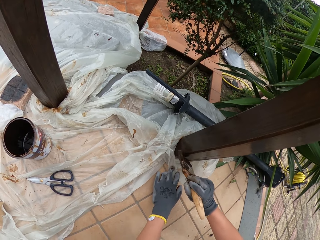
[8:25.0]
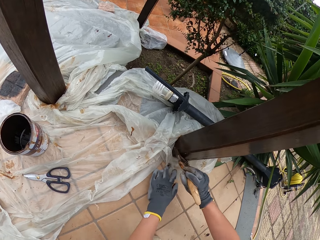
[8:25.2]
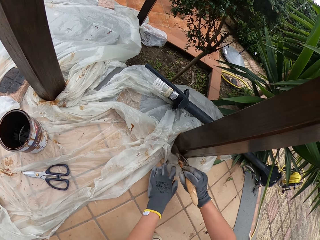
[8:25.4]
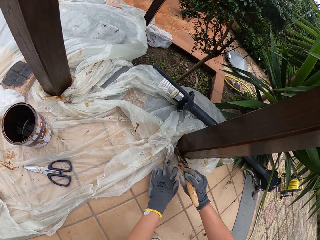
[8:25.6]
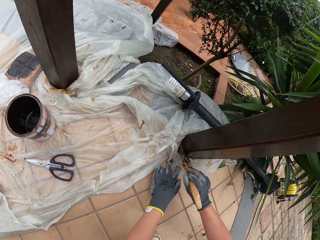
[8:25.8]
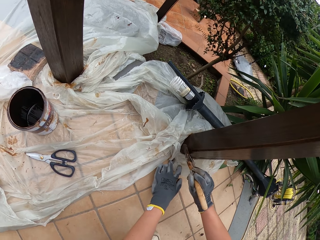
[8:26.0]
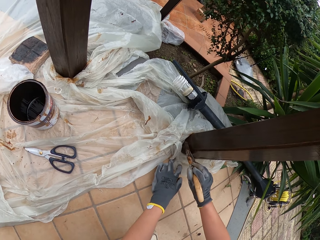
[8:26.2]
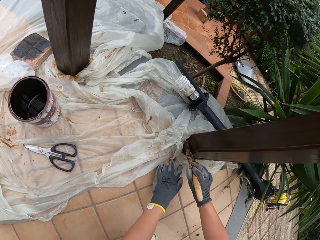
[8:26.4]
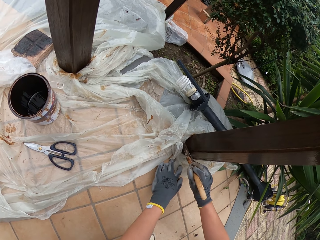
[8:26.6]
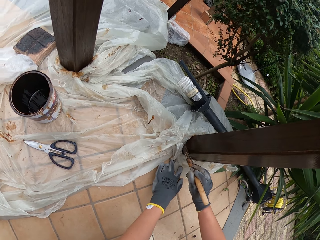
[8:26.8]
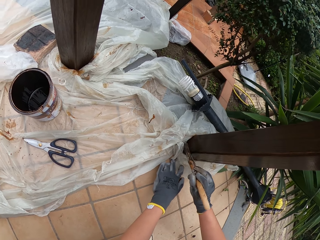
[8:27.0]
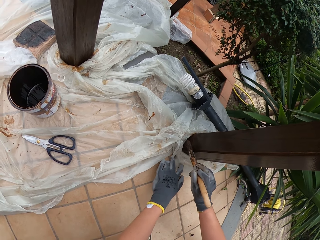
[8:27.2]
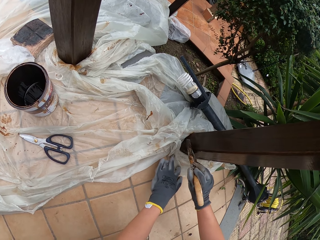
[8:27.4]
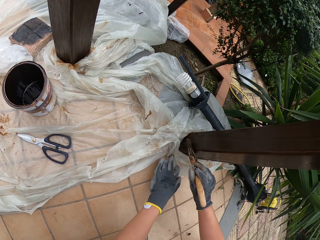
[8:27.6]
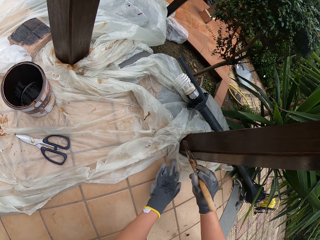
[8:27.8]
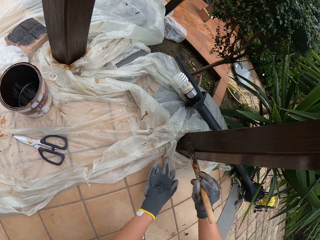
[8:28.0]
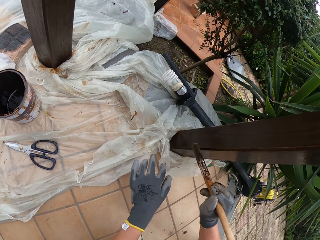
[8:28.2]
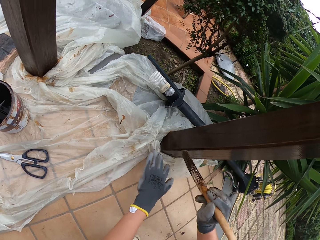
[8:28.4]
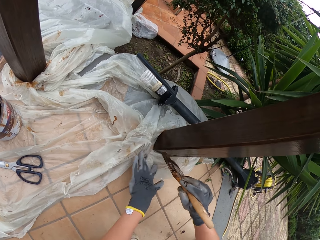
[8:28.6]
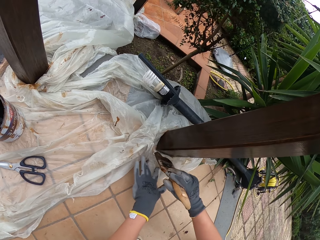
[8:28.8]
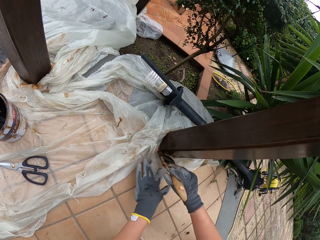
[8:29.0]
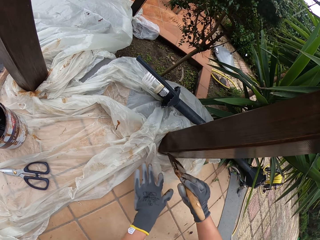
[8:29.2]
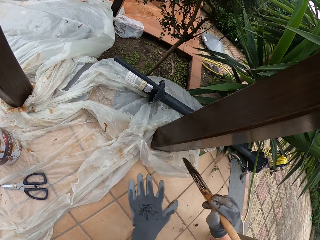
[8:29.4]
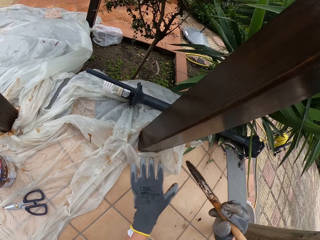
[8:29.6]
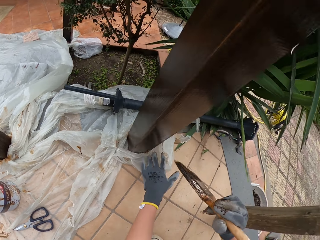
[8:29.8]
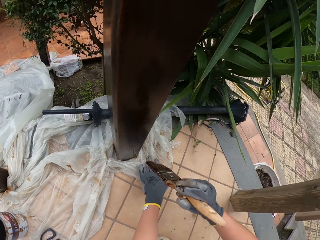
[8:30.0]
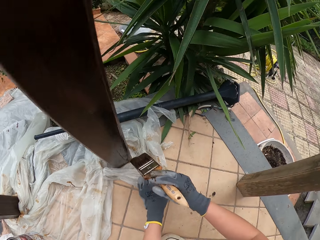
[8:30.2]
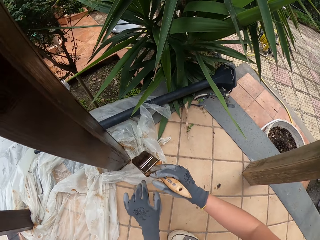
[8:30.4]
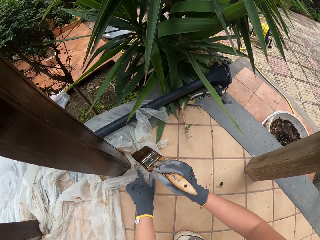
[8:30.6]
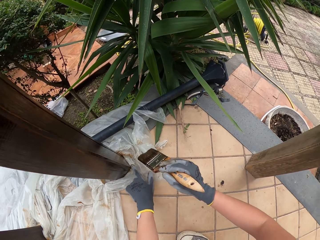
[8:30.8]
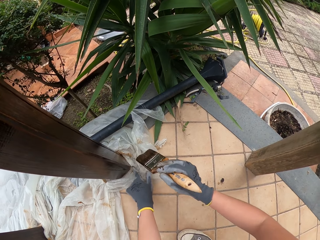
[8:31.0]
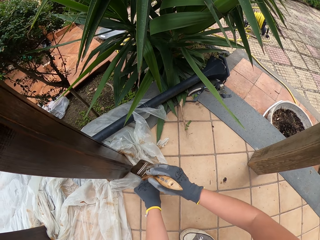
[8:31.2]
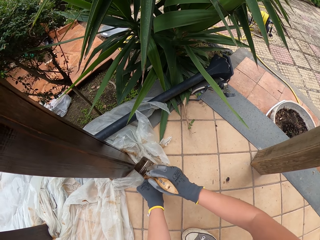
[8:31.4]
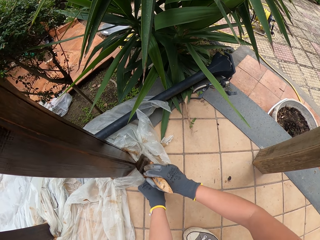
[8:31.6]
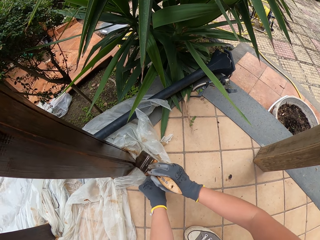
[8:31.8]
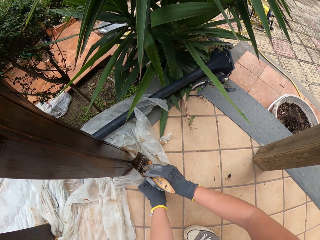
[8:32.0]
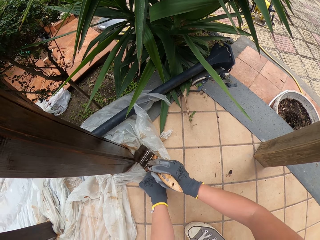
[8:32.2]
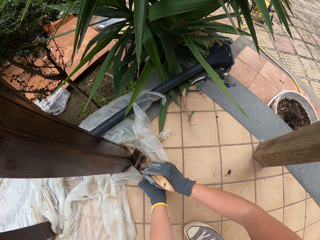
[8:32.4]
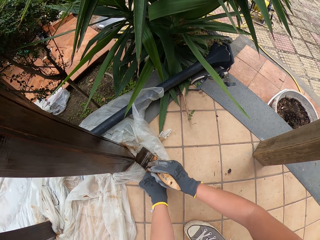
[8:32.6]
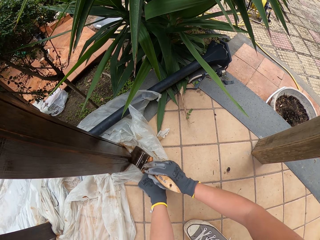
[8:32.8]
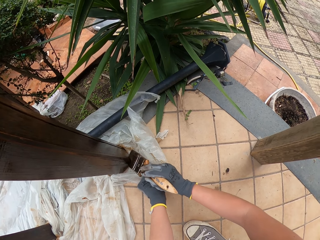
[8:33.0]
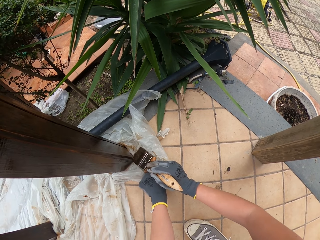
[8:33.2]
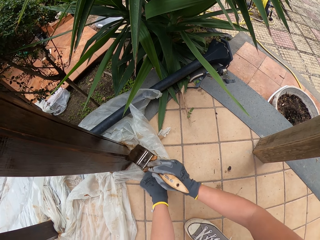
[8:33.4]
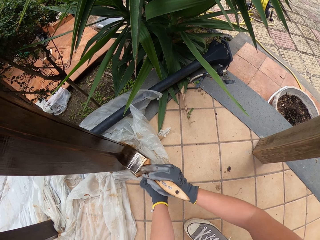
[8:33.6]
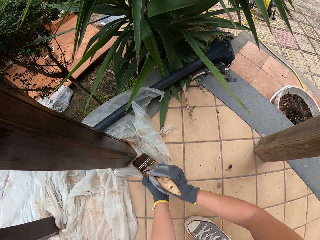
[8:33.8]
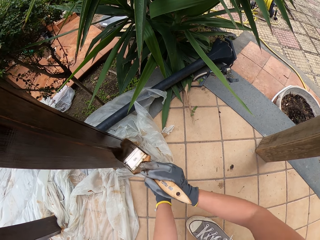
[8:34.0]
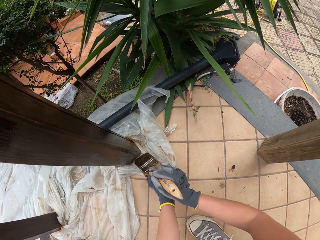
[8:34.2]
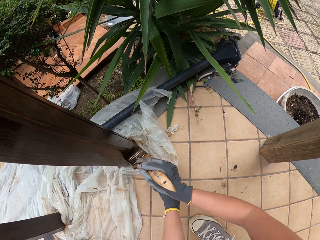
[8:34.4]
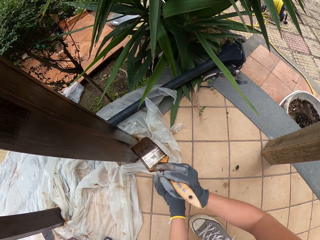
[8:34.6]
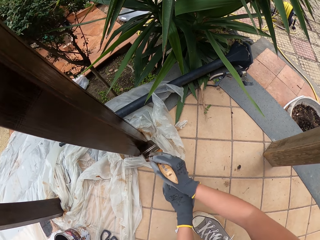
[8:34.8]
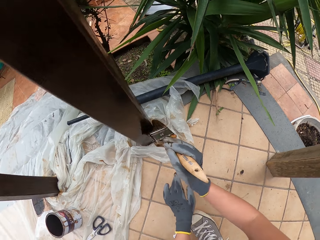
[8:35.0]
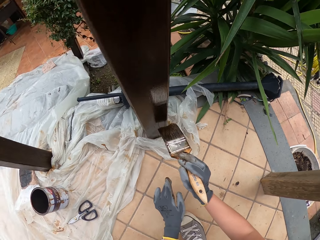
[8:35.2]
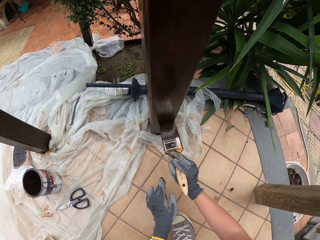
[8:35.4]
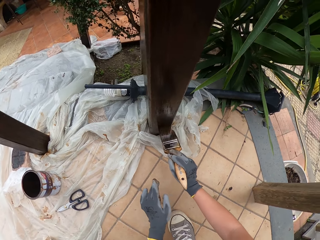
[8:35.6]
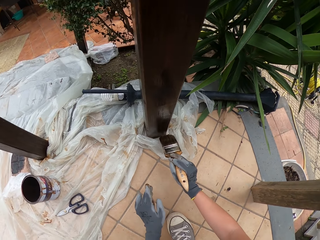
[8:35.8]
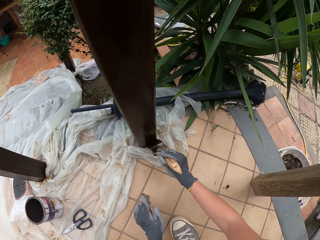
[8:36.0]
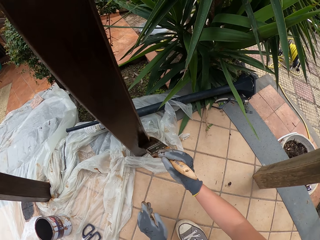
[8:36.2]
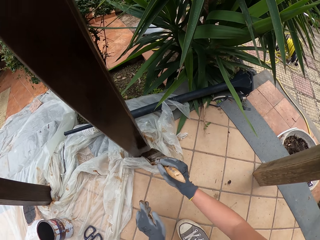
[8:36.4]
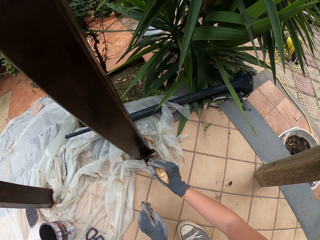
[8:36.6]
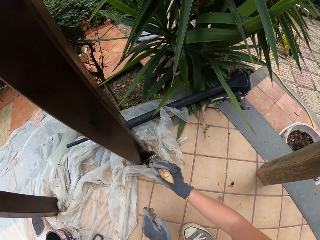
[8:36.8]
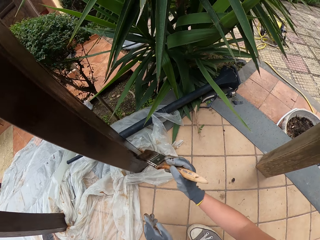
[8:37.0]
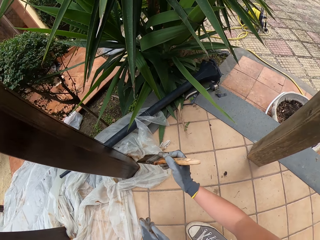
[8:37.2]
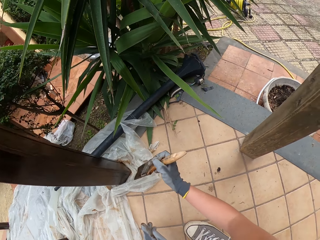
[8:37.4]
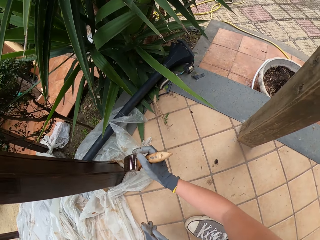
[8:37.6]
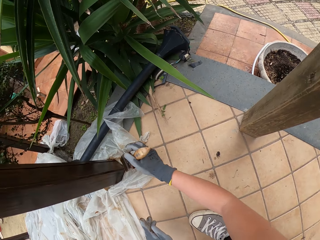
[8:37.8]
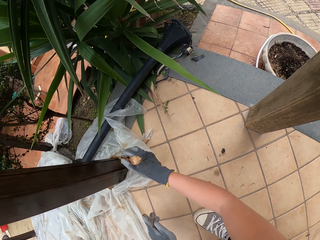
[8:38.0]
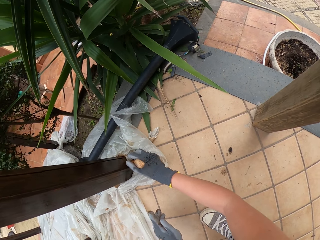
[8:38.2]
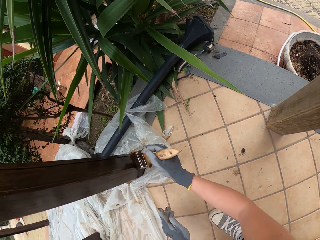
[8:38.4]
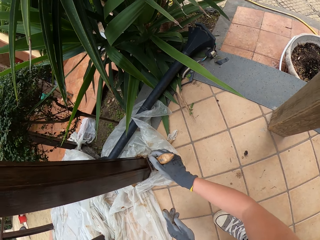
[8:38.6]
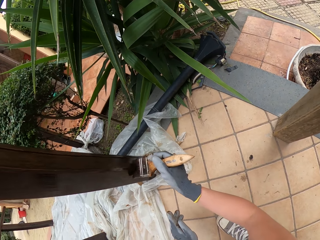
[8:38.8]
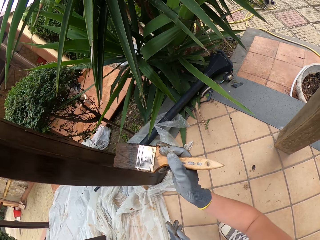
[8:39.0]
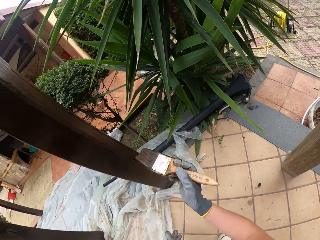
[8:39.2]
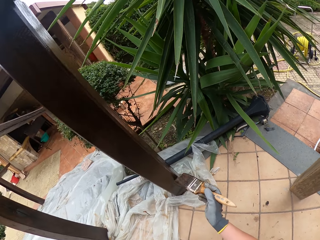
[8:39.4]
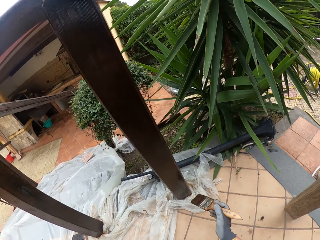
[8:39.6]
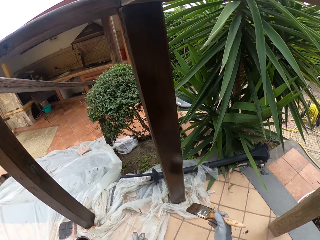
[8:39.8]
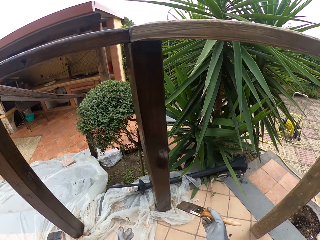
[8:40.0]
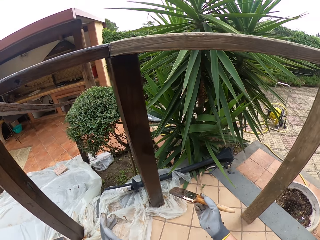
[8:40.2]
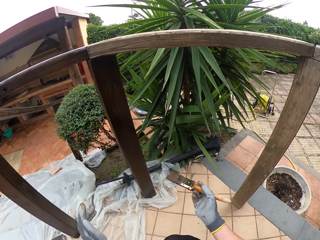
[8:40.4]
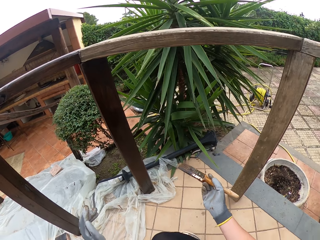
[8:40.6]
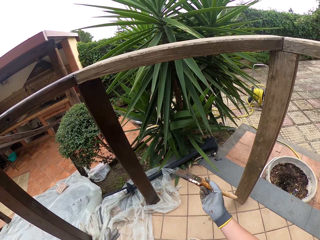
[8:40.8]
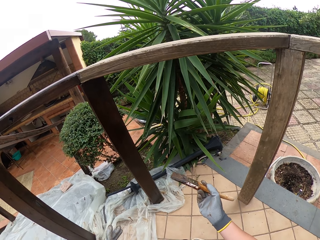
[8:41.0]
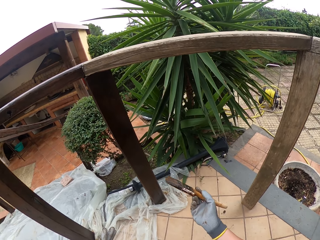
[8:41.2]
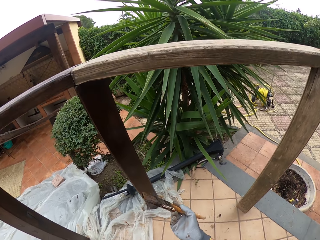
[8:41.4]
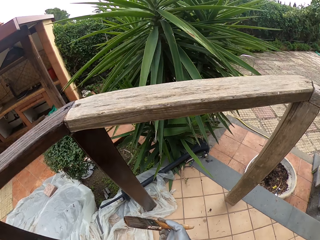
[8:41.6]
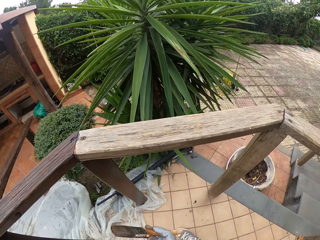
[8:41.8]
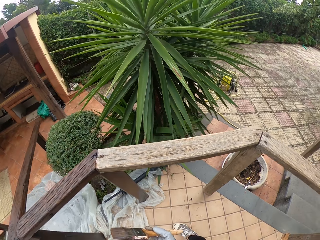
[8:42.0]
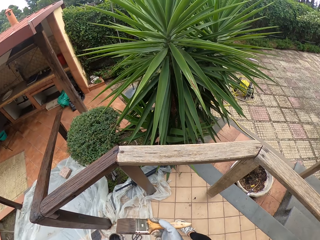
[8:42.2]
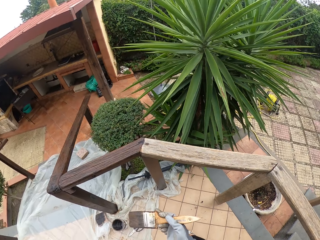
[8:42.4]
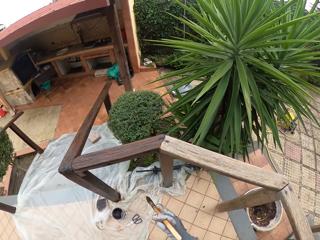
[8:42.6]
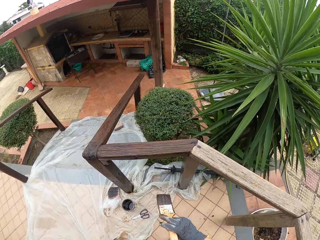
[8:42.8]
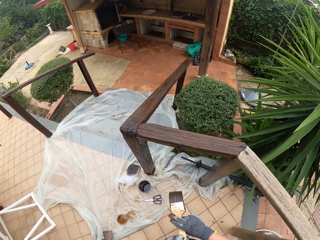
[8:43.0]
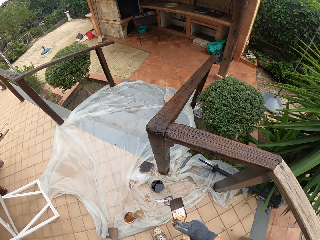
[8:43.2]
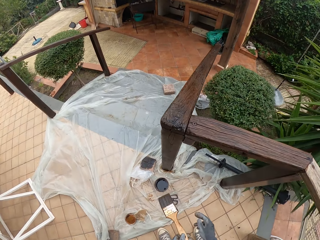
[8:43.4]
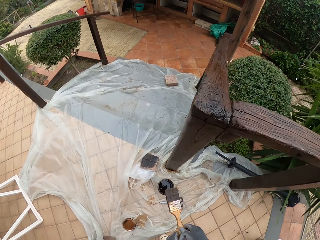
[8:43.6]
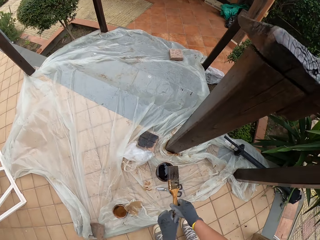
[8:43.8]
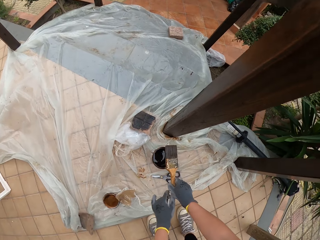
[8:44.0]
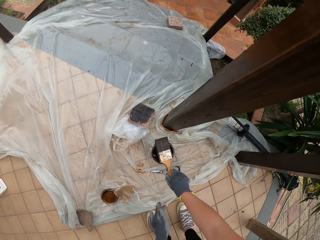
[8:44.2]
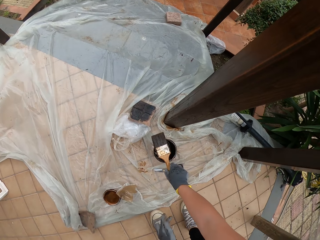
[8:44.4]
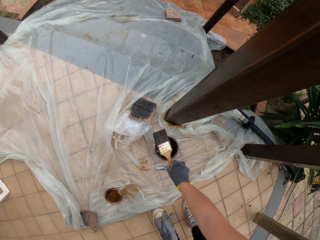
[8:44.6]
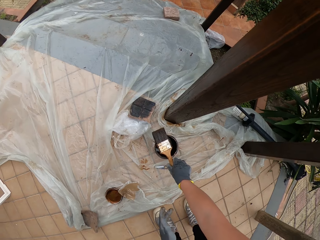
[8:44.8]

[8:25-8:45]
The camera wearer touches the nylon on the floor with the brush in his right hand. He removes his left hand from the nylon on the floor. He holds the nylon on the floor with his left hand. He applies paint on the wood with a brush. He removes his left hand from the nylon on the floor. He holds the nylon on the floor with his left hand. He paints the wooden rail with the brush. He removes his left hand from the nylon on the floor. He applies paint on the wood with the brush. He pulls the brush off the wood. He holds the brush with his right hand.
